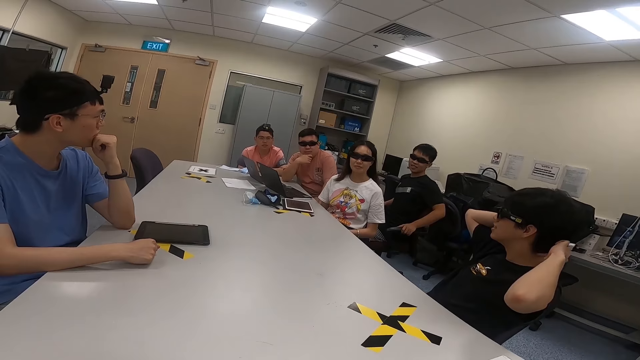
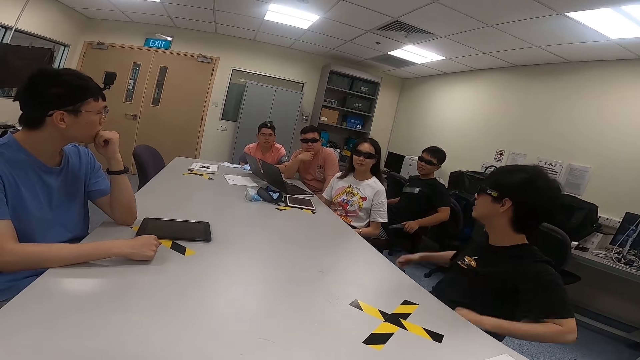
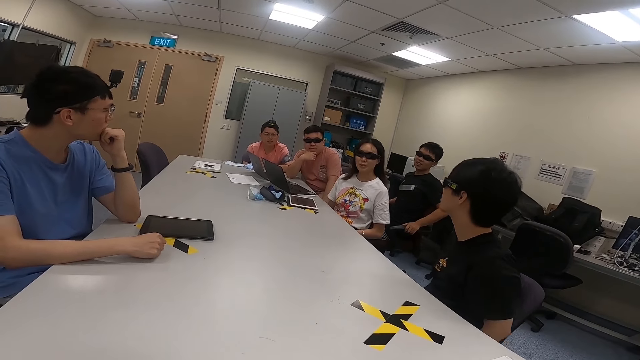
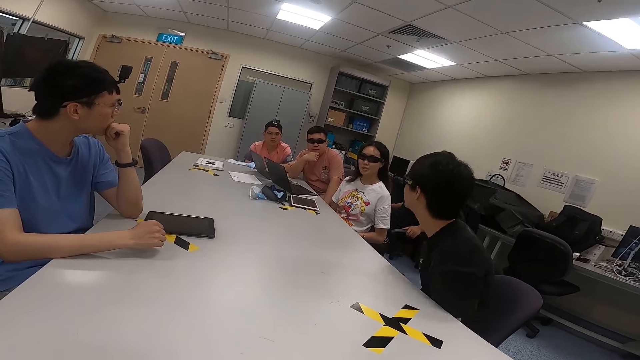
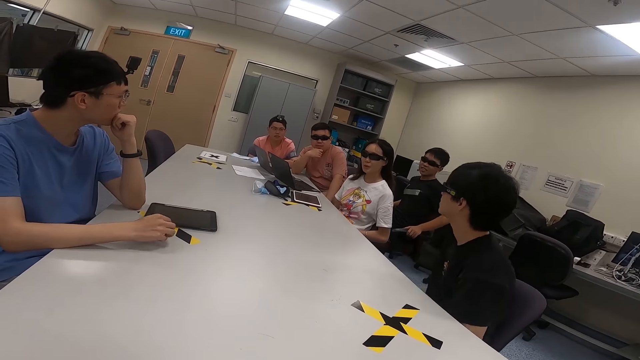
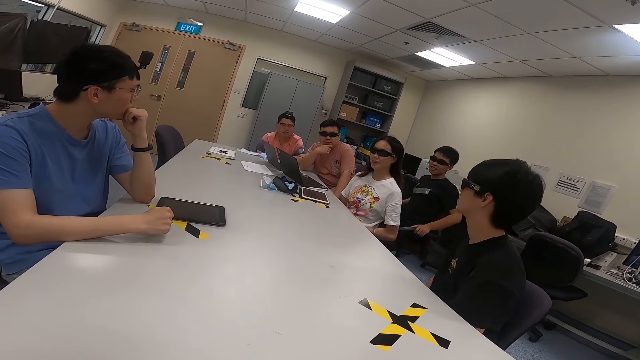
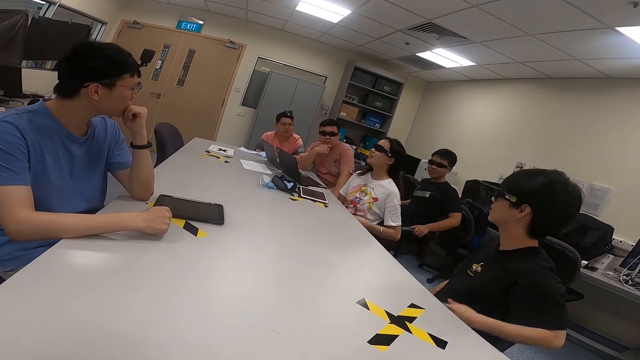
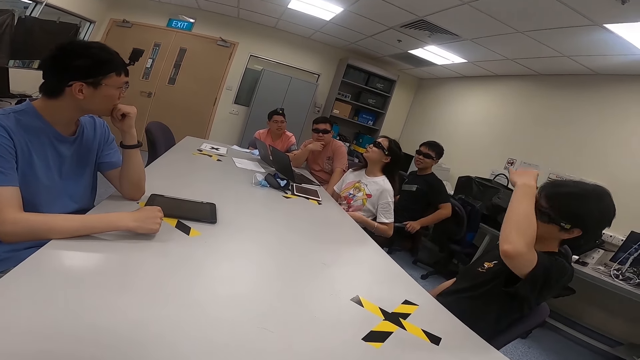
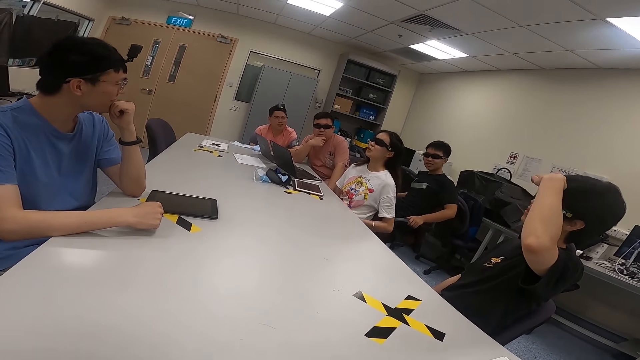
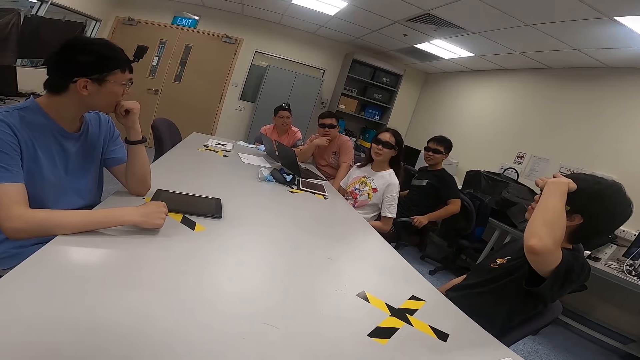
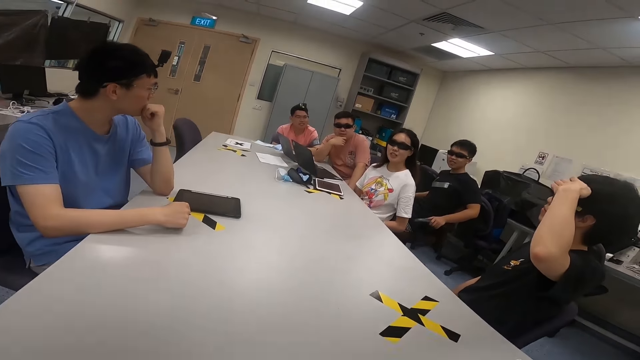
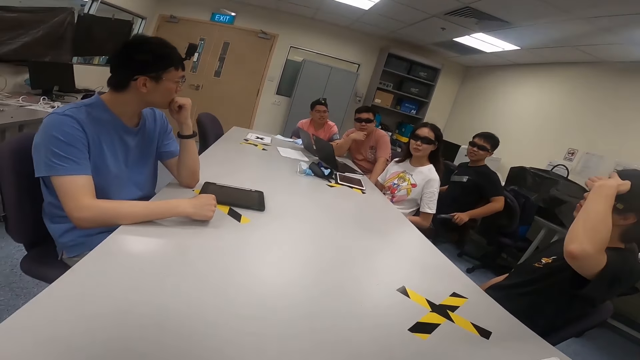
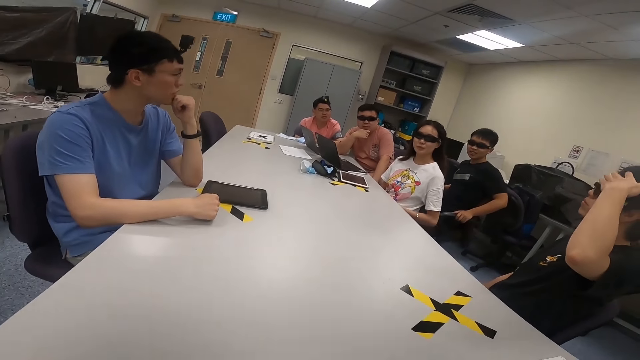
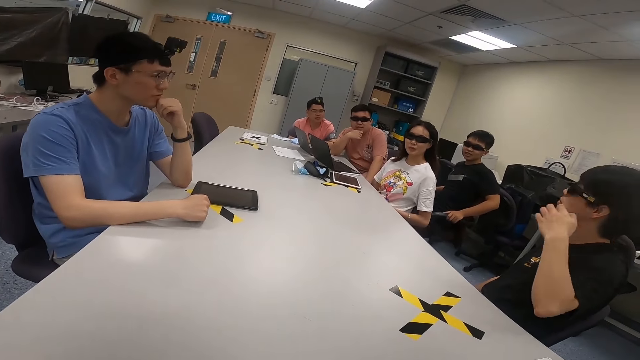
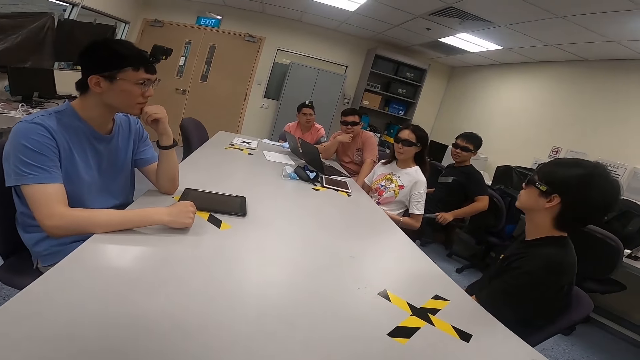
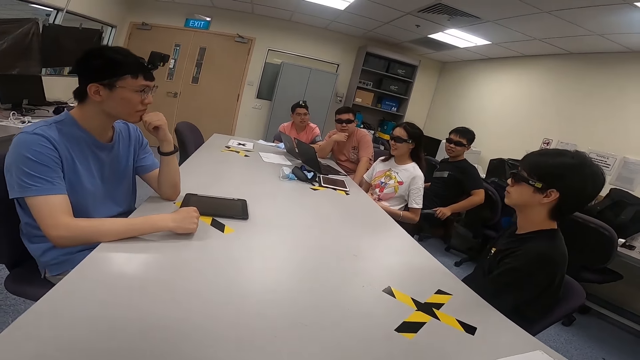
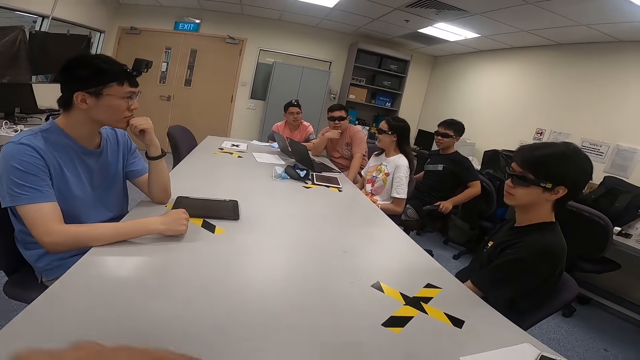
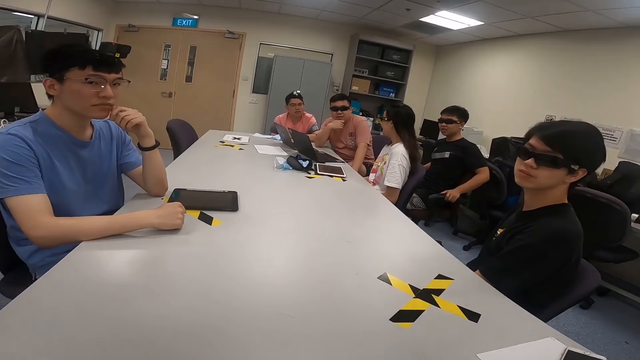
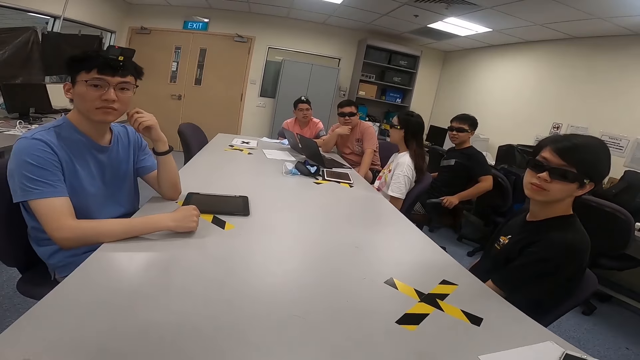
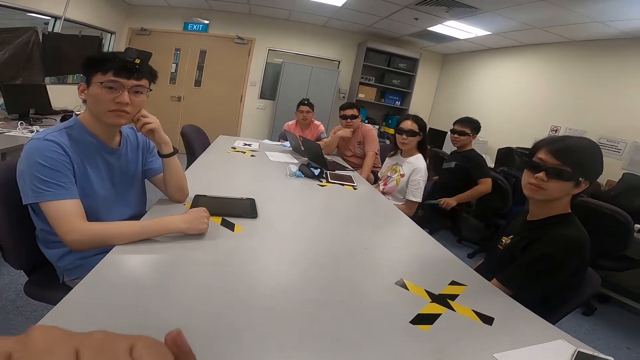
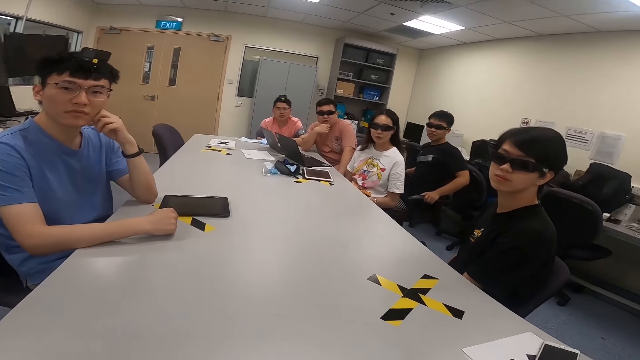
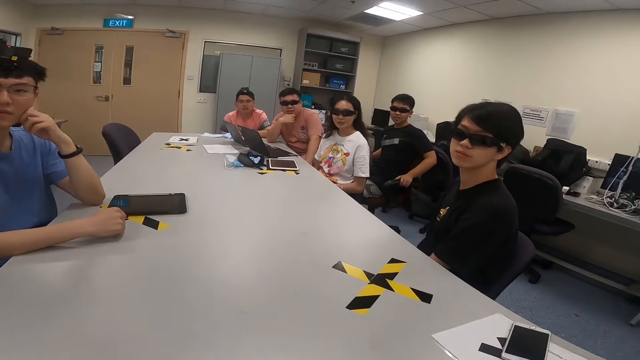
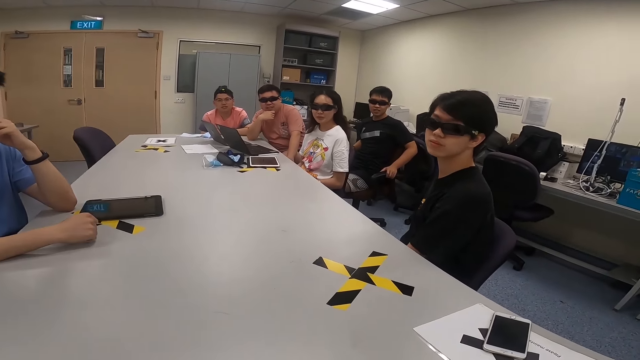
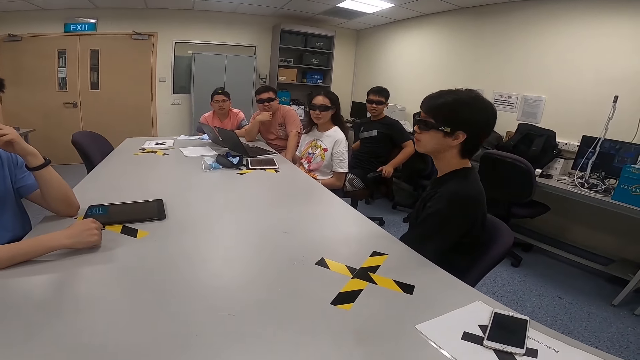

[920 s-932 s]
A man lowers his hands. The man leans forward, lifts his left hand and puts his hand on his head.

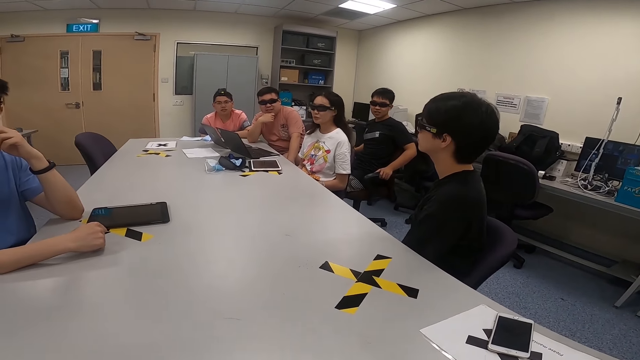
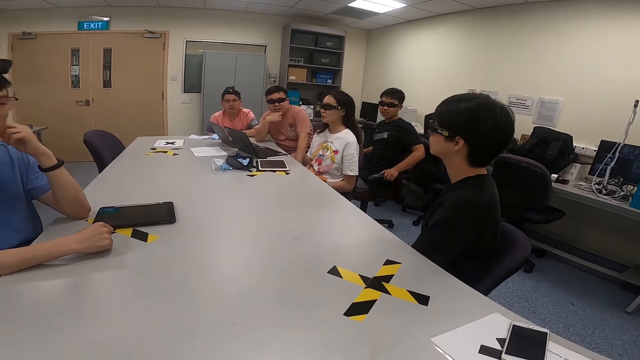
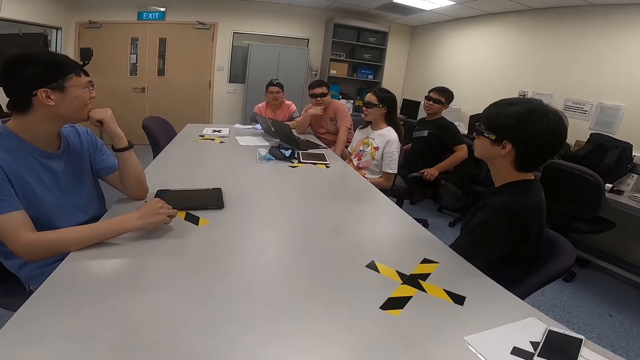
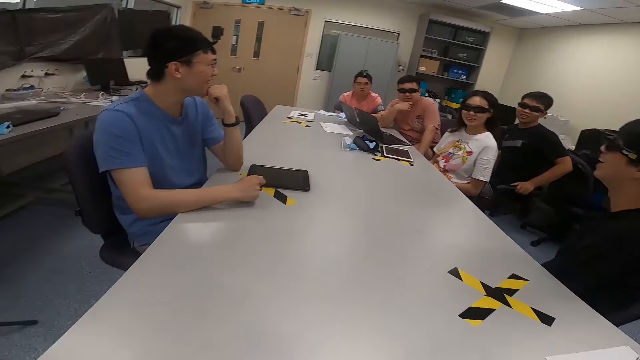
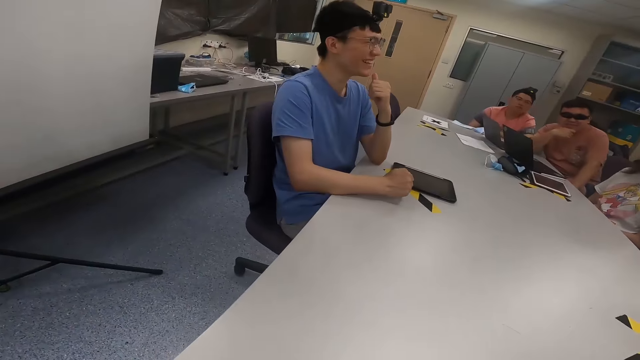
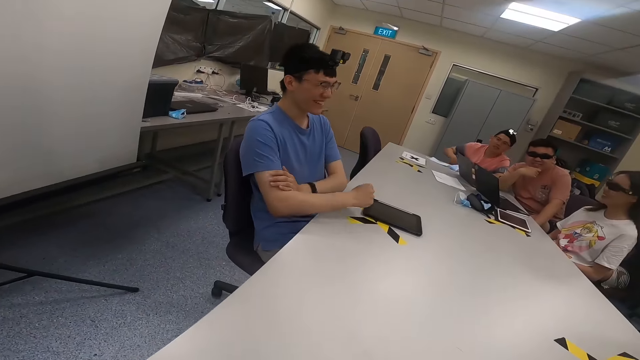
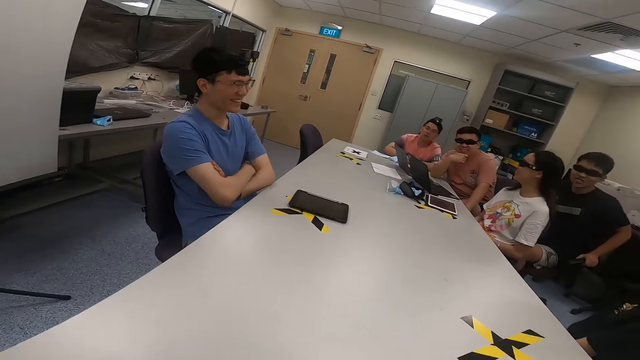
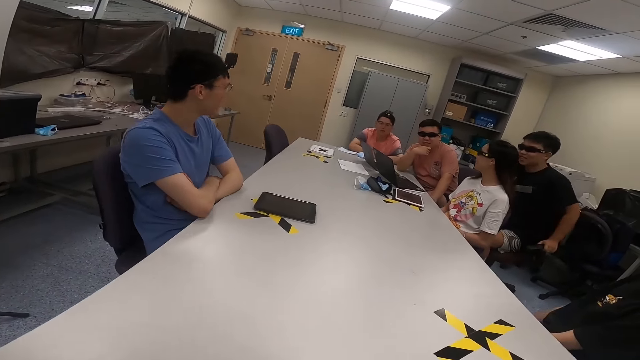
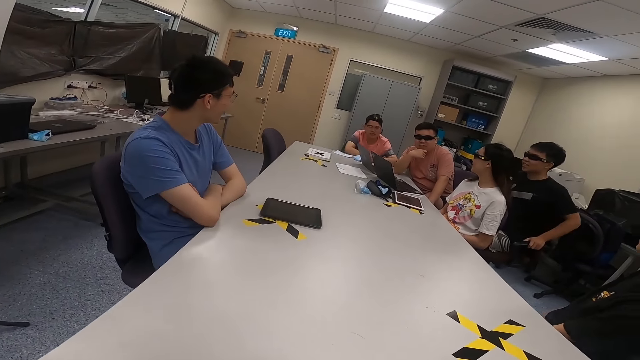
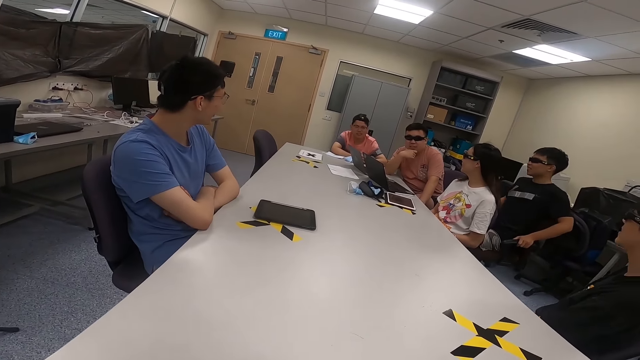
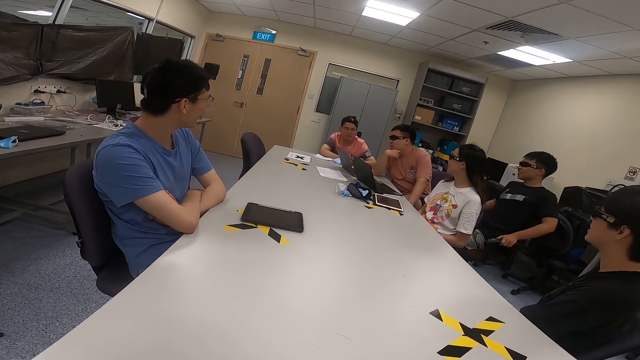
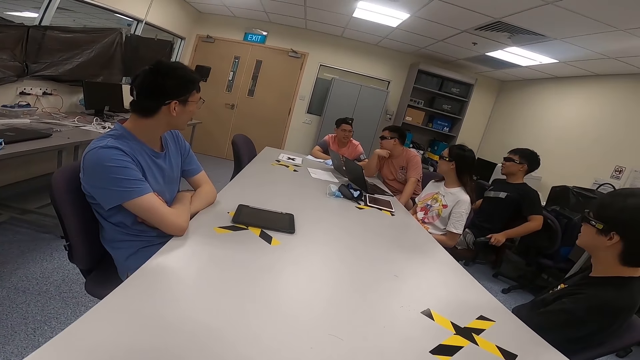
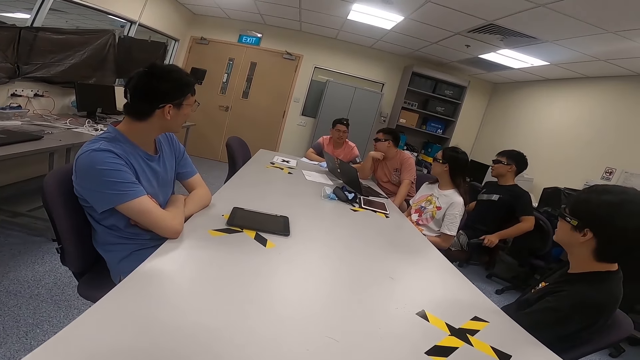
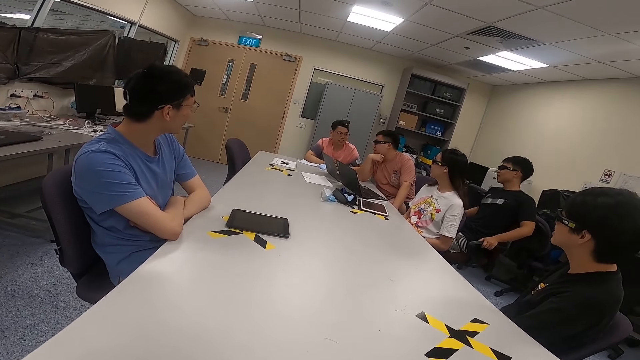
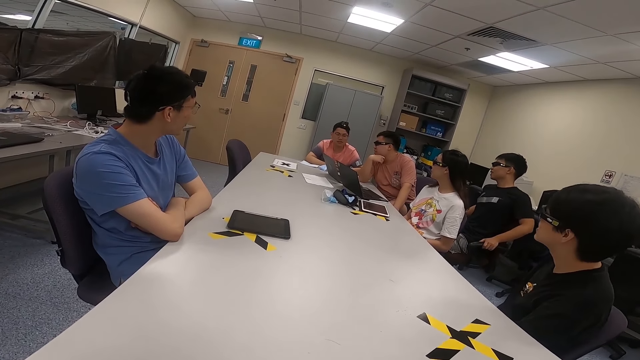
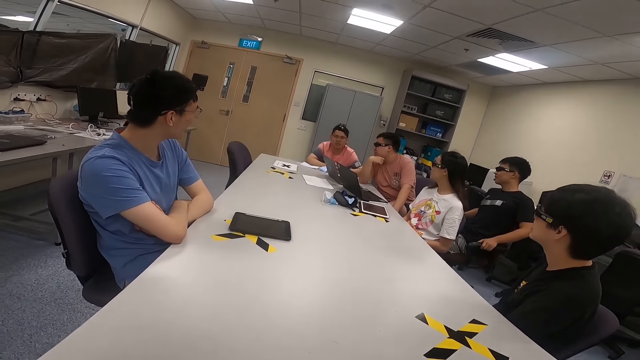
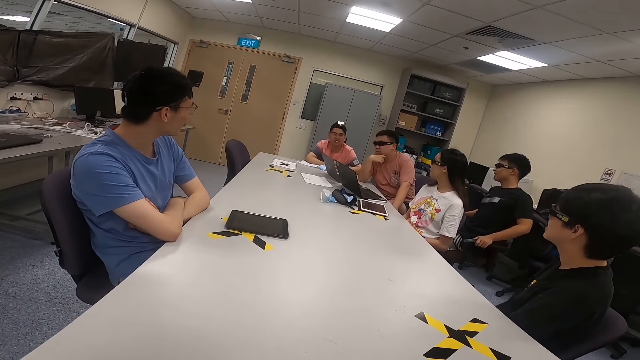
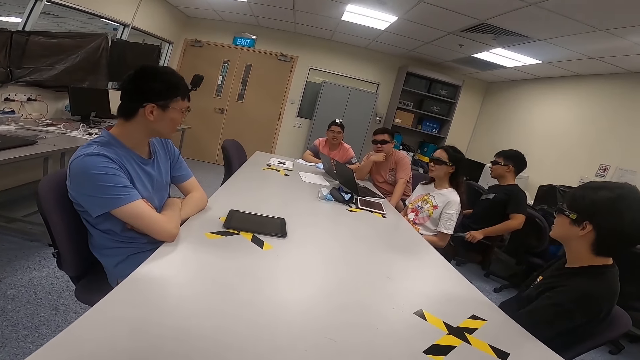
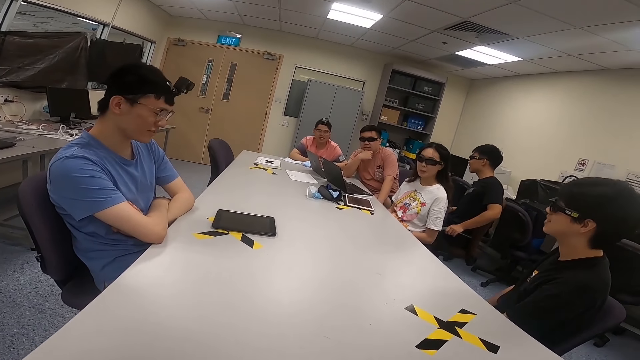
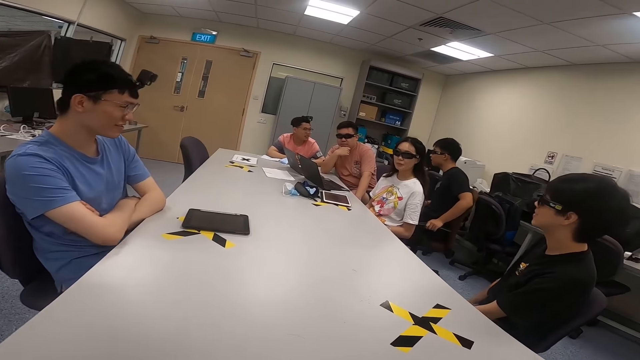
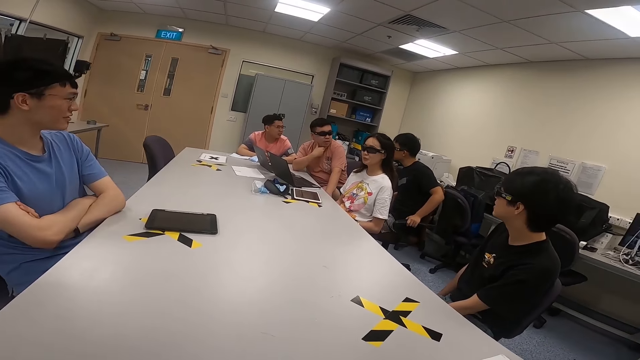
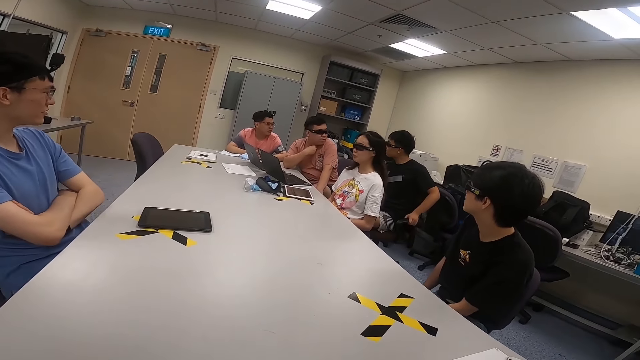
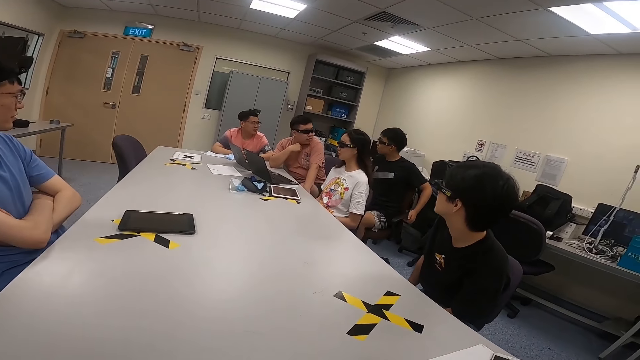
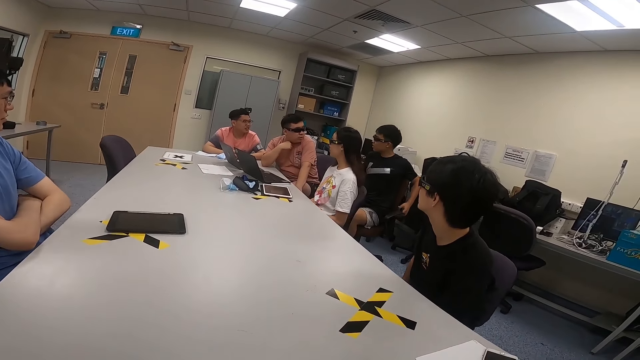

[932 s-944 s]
A man holds his hands together. Another man folds his arms. A third man swings on the chair. A woman nods her head.
